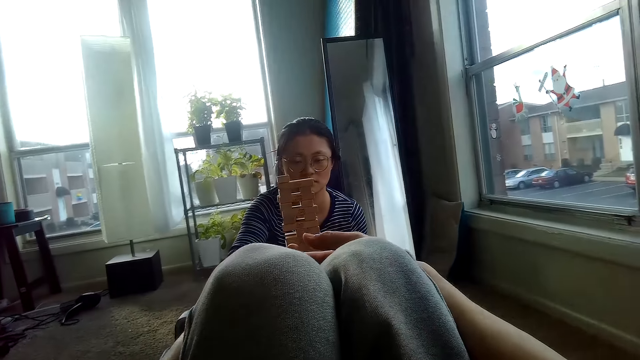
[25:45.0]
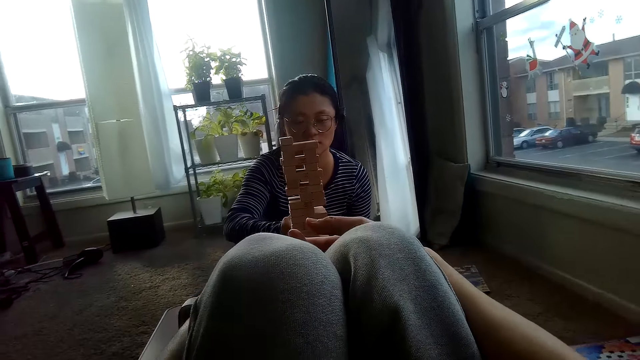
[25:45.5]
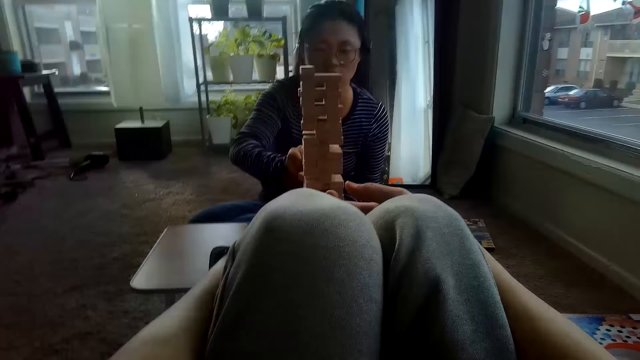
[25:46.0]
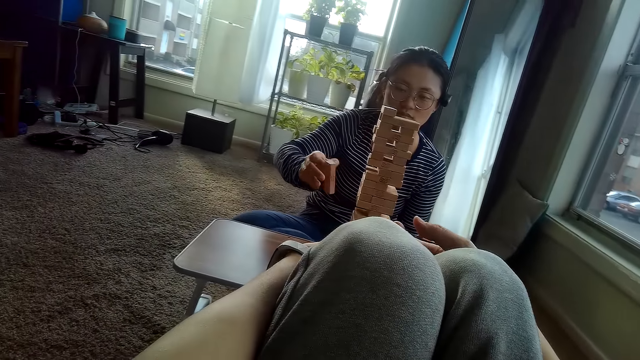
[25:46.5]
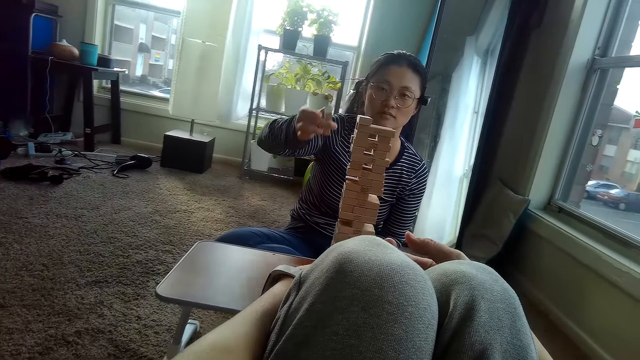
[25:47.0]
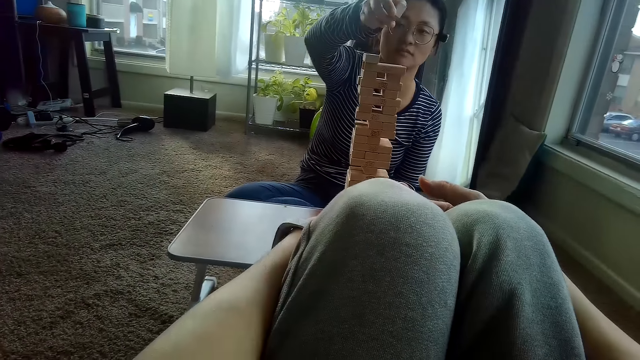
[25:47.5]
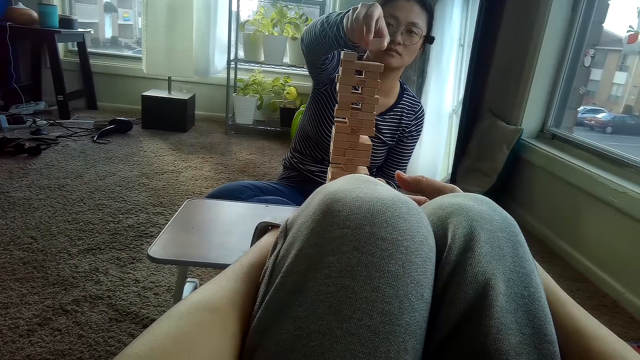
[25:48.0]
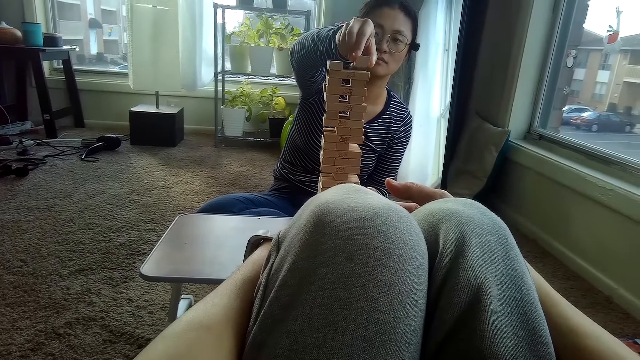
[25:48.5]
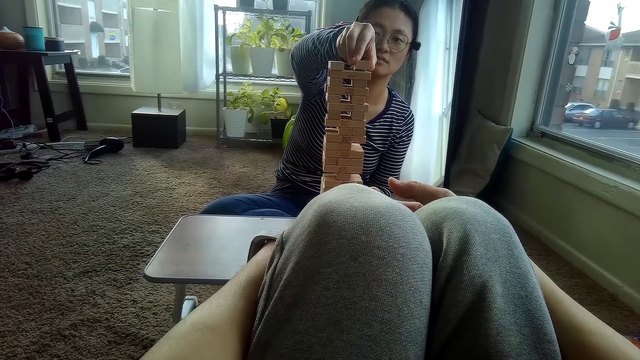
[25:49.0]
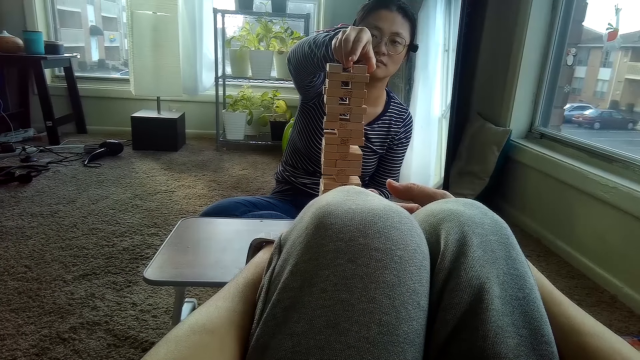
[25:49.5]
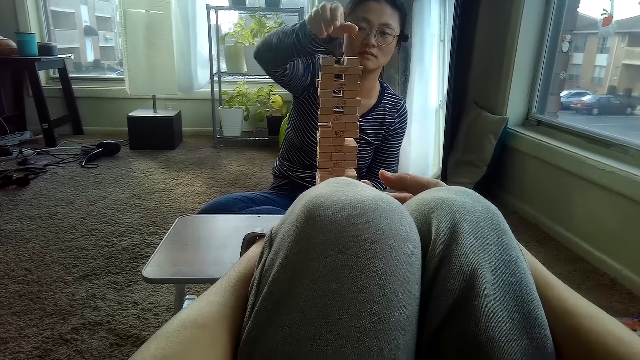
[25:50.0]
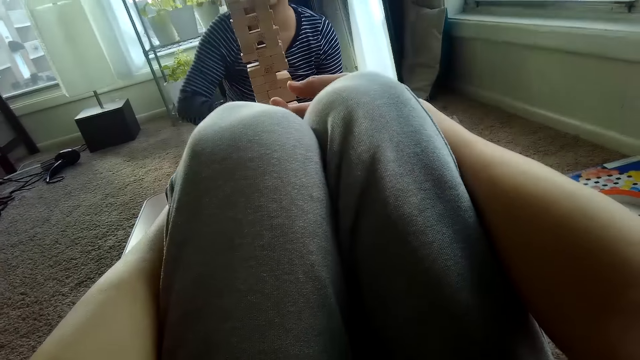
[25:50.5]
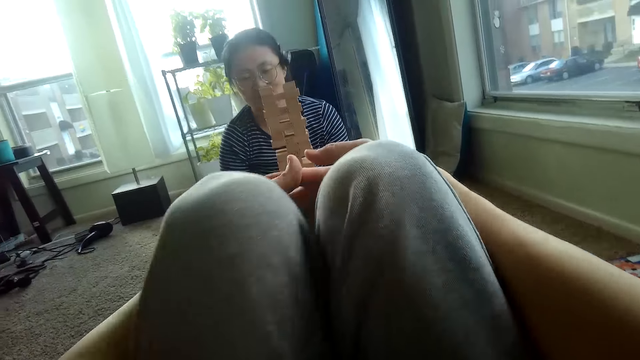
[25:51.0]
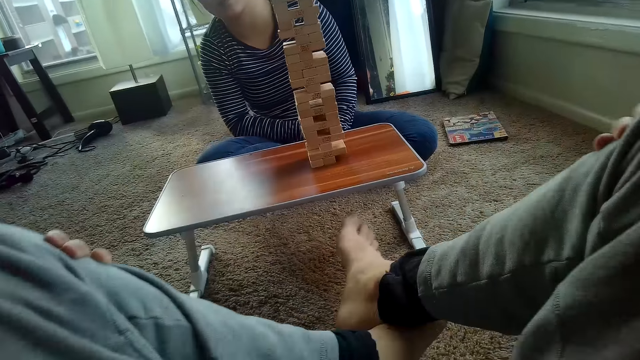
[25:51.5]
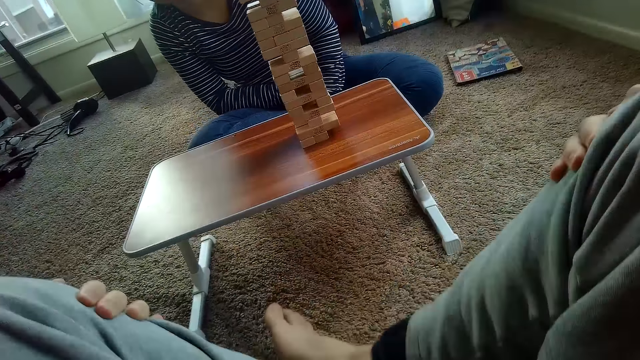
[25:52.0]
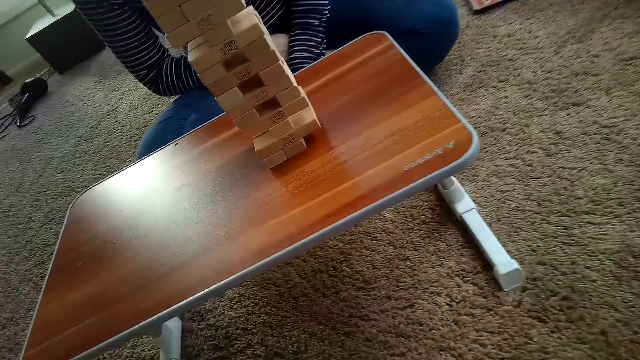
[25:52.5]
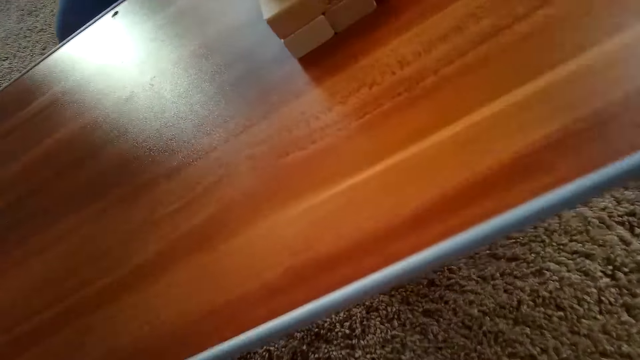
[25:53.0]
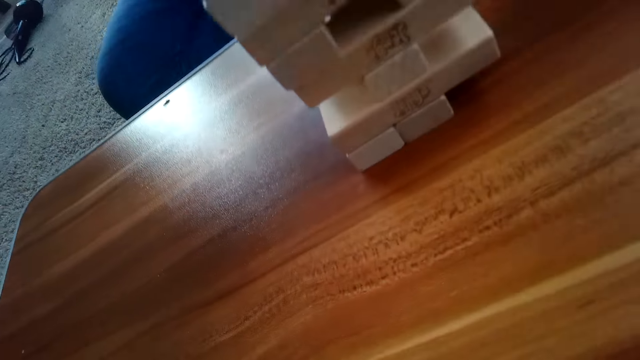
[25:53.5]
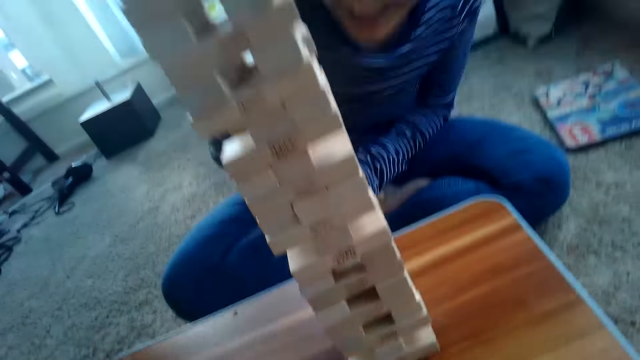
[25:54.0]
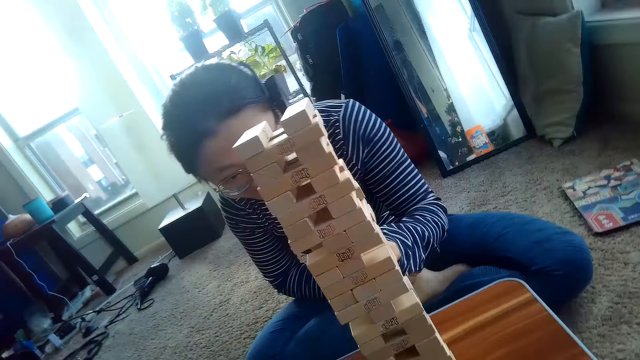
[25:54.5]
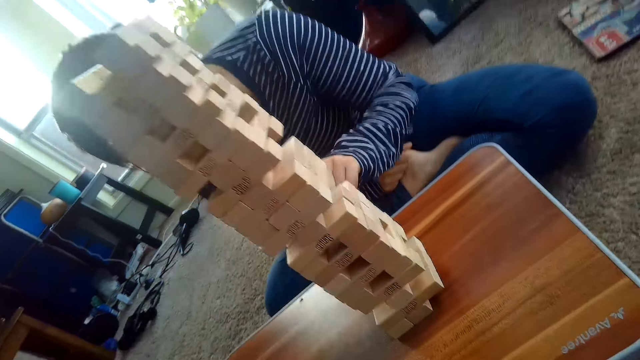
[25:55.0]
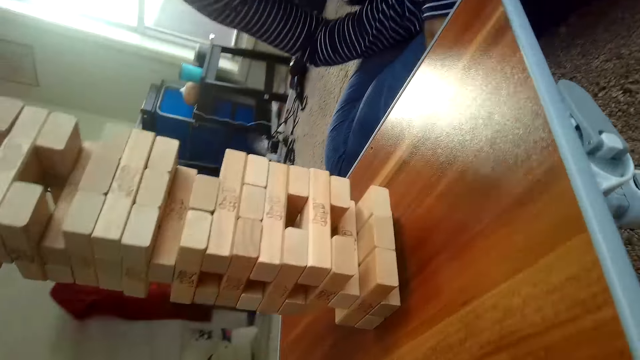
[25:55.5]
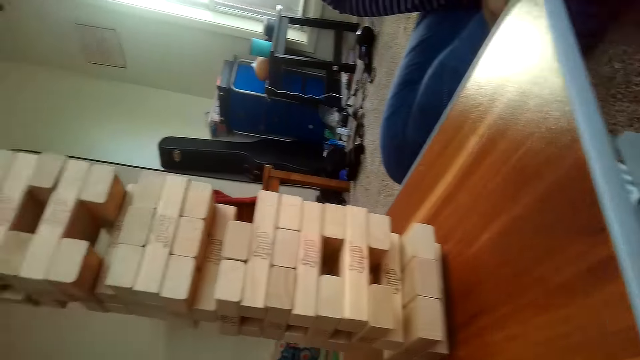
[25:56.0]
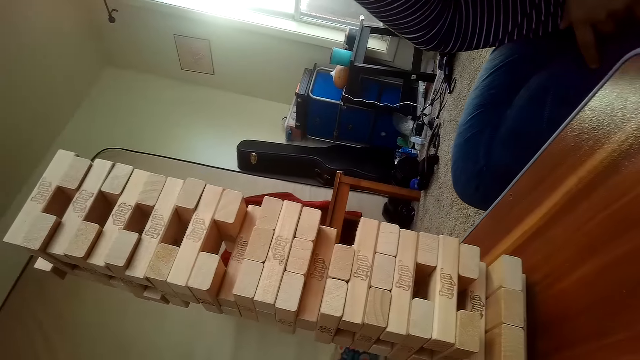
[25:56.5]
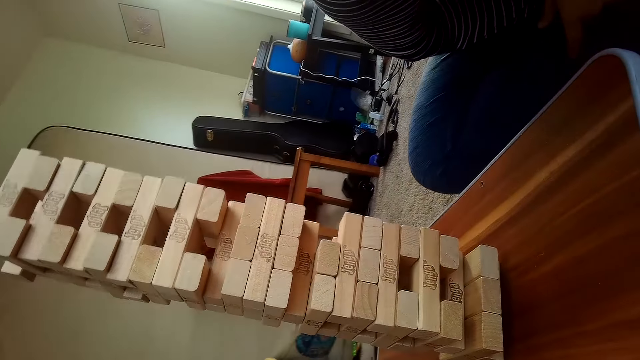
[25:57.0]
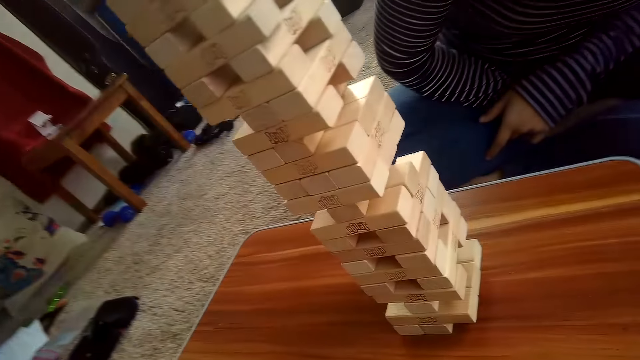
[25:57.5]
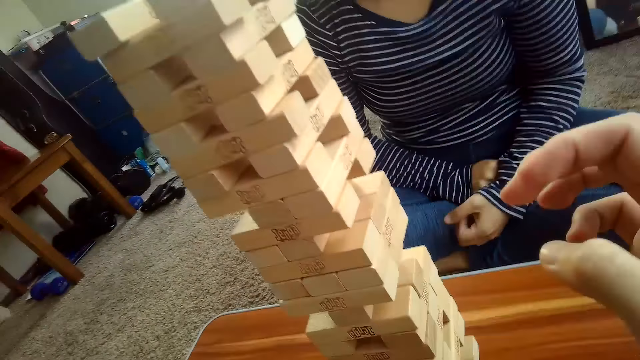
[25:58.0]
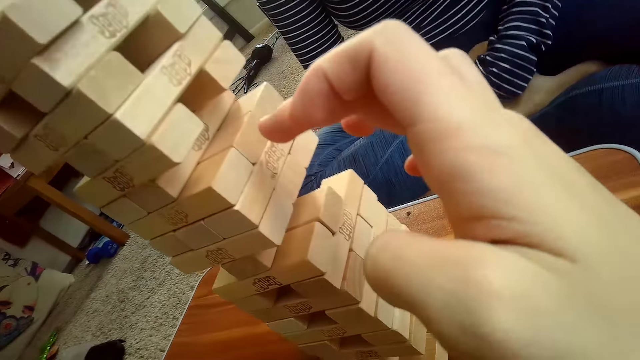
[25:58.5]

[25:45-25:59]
The partner places the Jenga block on the pile of Jenga blocks on the table with her right hand. The camera wearer places the block on the tower. The partner examines the block tower. The camera wearer examines the block tower.

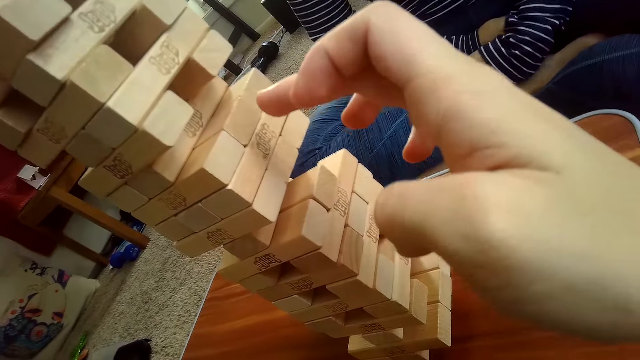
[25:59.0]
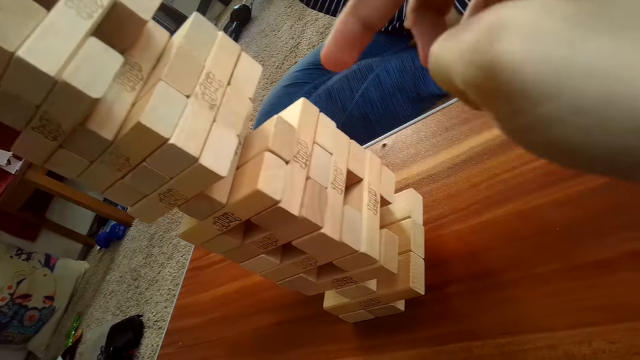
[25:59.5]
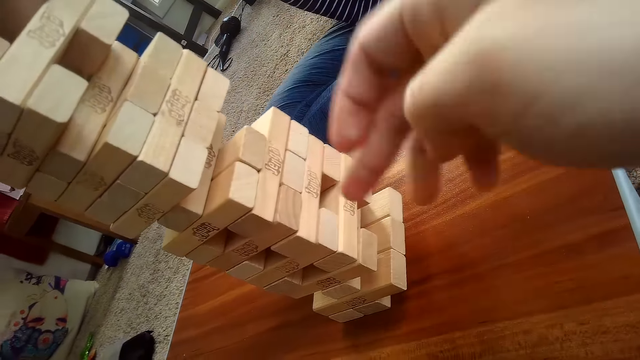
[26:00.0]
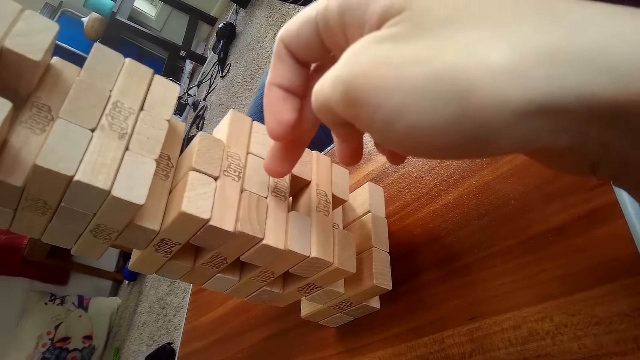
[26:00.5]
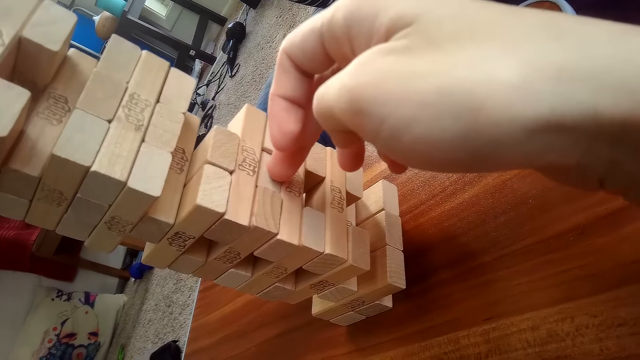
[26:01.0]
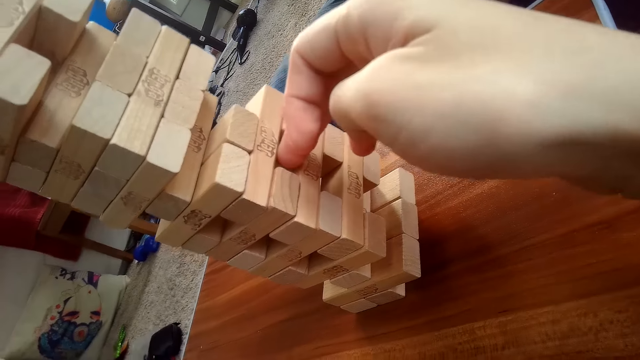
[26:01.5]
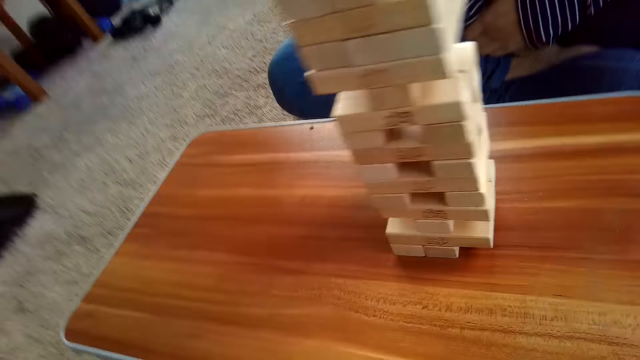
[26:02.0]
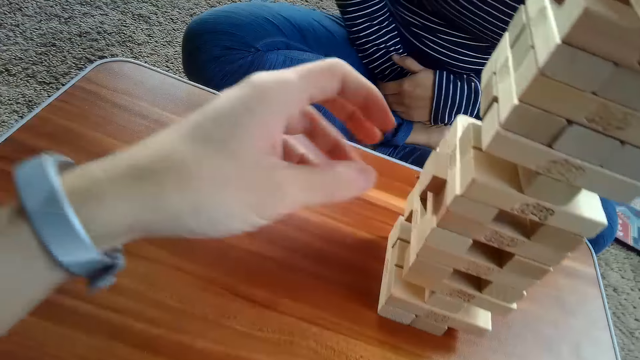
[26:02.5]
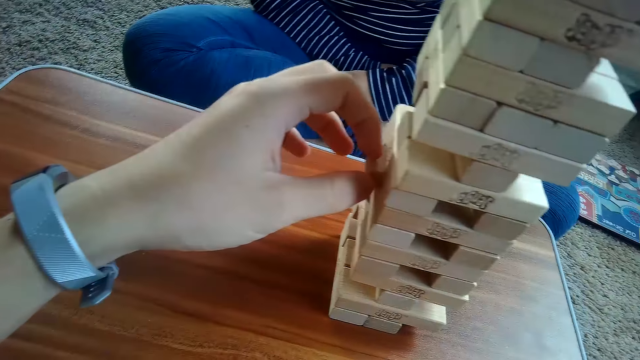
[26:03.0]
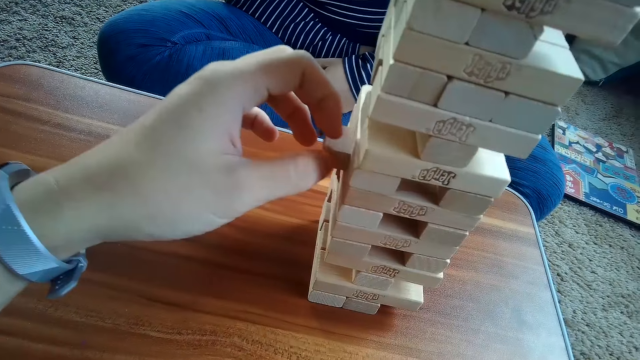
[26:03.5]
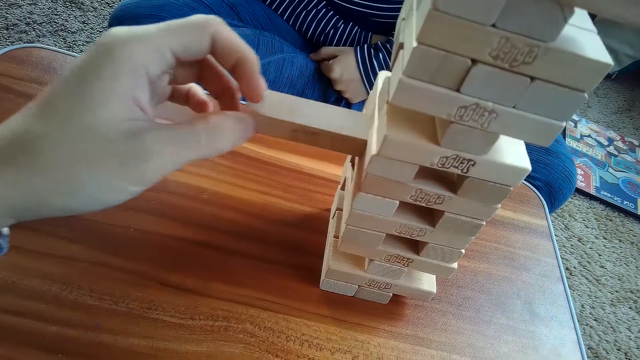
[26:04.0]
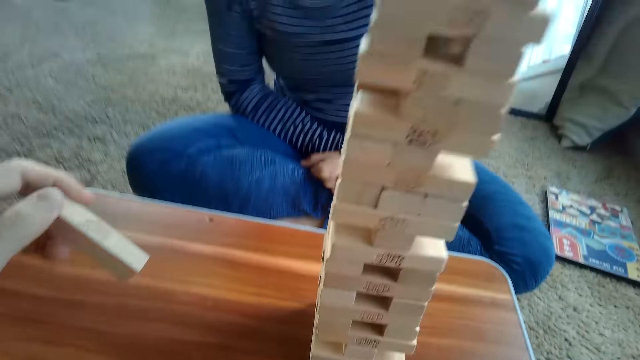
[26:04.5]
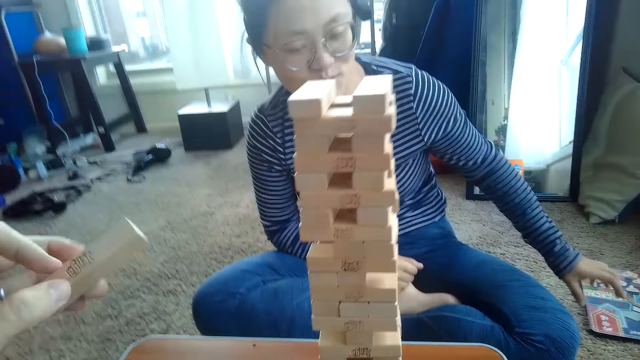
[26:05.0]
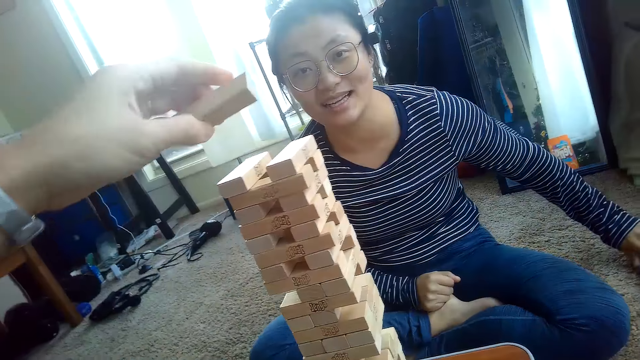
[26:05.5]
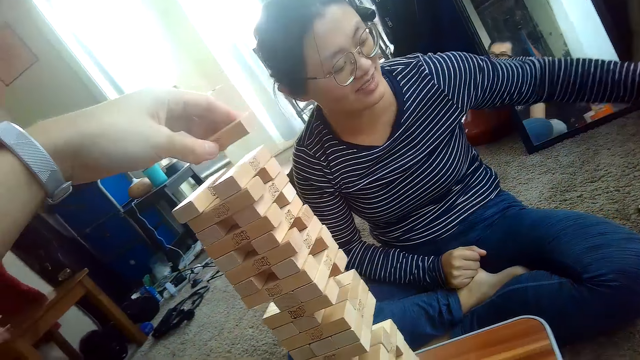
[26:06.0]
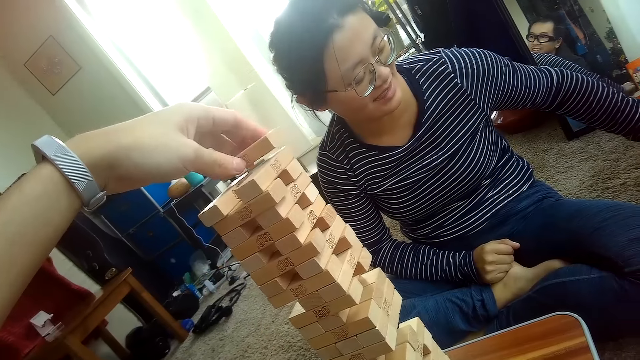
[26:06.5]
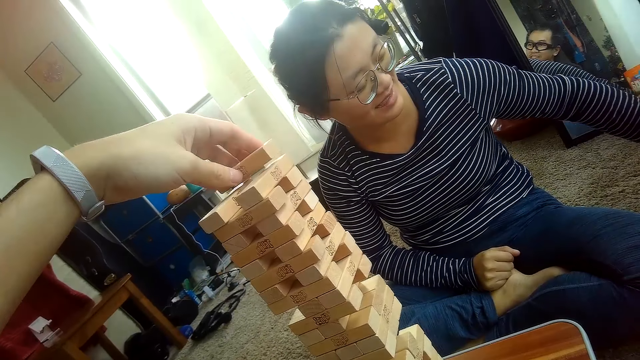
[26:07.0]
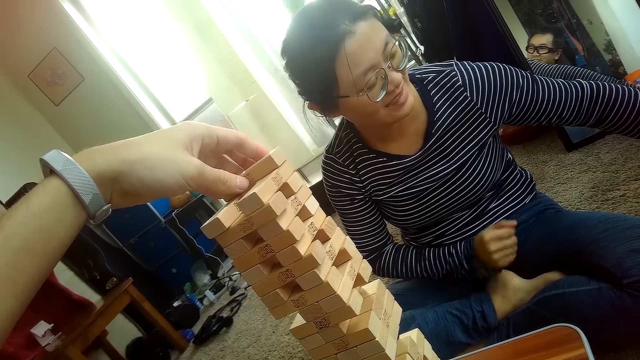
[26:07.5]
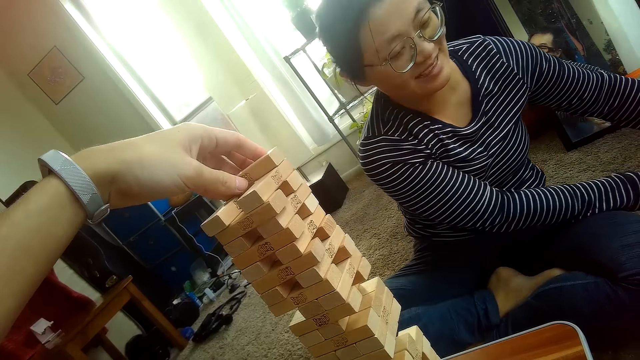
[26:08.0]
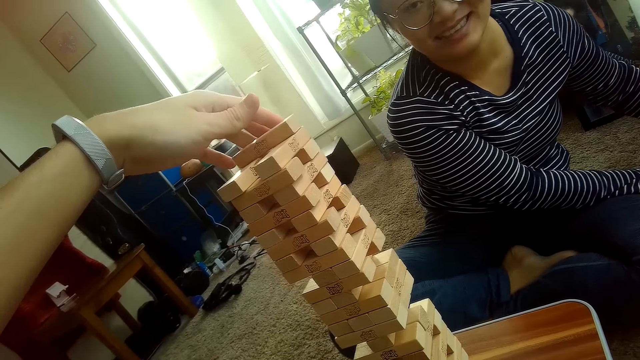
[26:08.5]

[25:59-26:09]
The camera wearer presses a block. He removes the Jenga block from the pile of Jenga blocks on the table with his right hand. He places the Jenga block on the pile of Jenga blocks on the table with his left hand. A woman takes the tablet.
